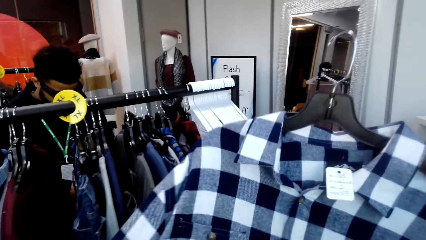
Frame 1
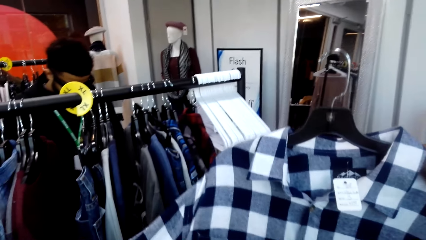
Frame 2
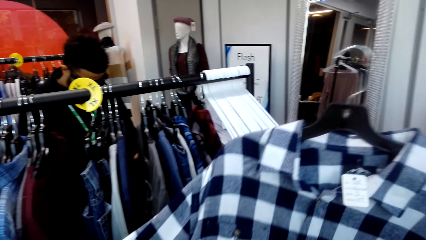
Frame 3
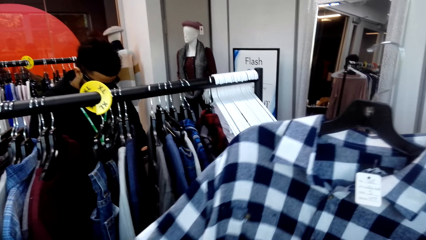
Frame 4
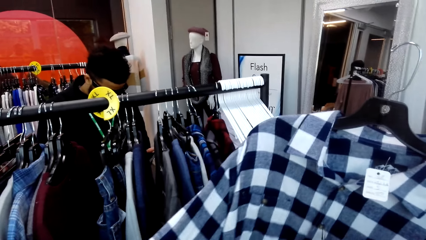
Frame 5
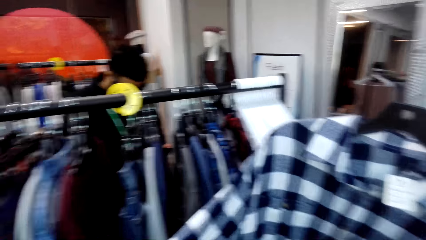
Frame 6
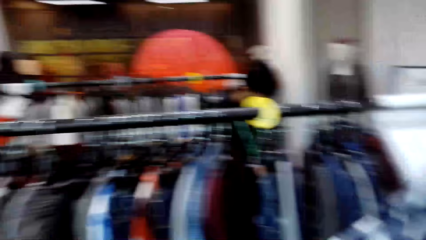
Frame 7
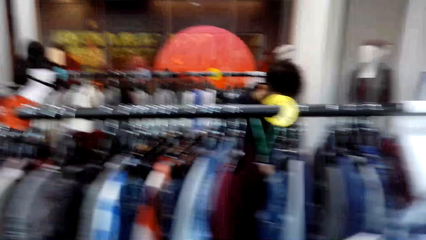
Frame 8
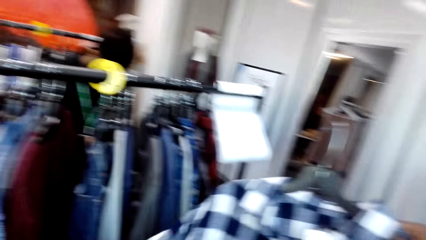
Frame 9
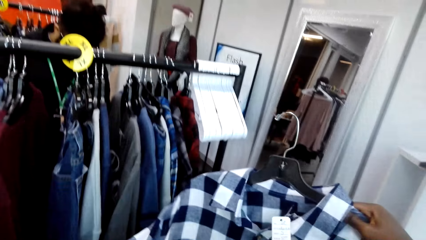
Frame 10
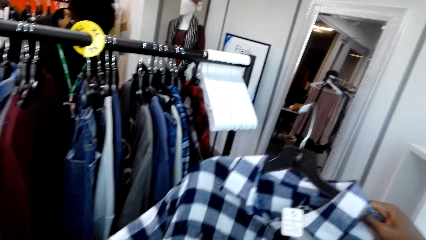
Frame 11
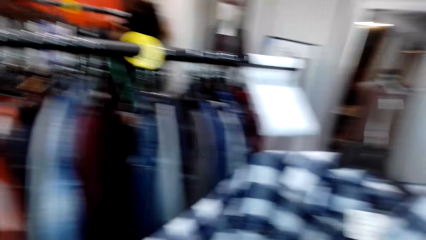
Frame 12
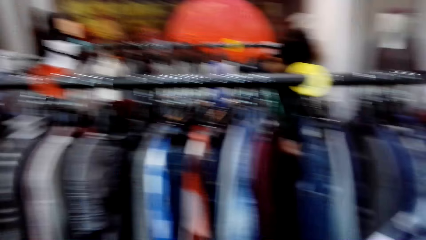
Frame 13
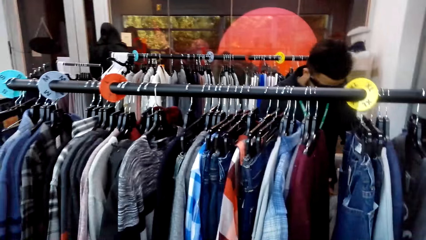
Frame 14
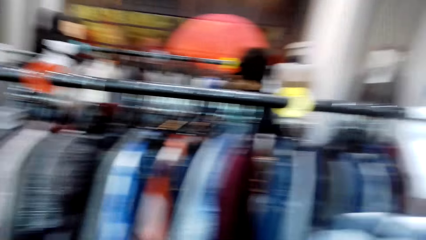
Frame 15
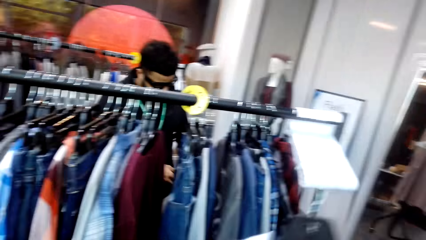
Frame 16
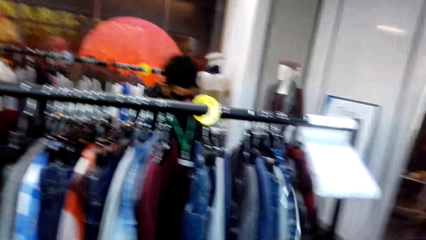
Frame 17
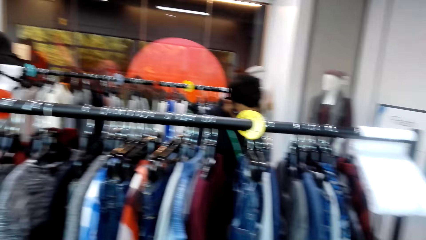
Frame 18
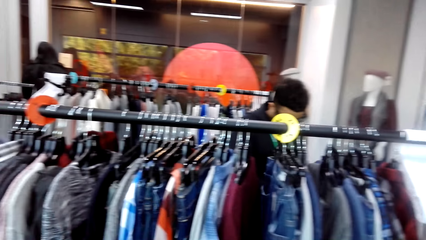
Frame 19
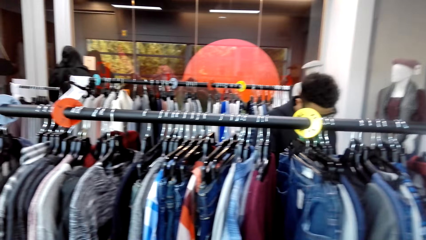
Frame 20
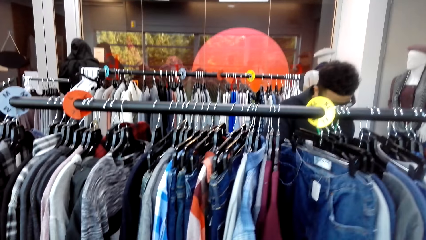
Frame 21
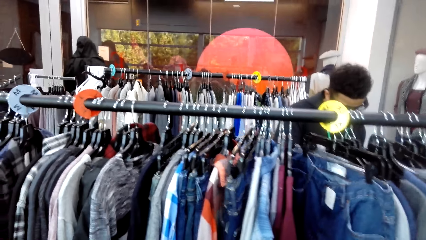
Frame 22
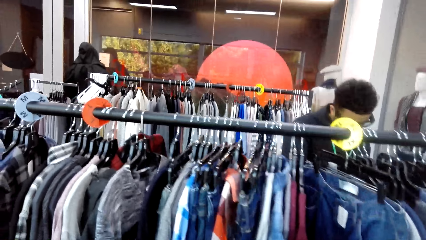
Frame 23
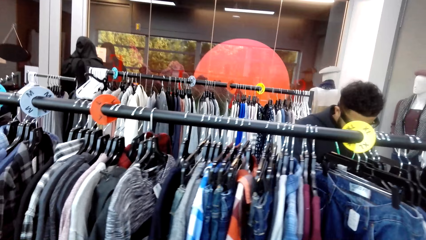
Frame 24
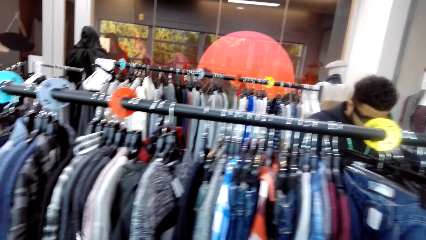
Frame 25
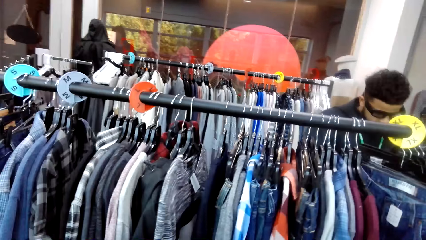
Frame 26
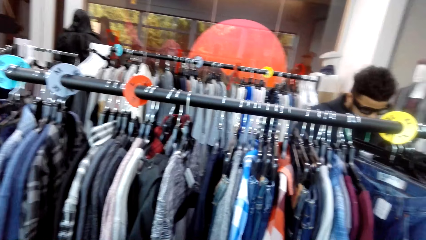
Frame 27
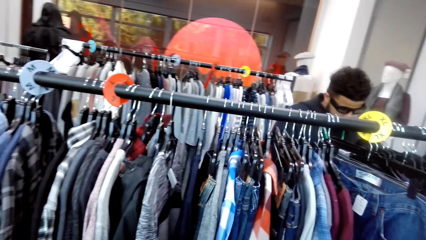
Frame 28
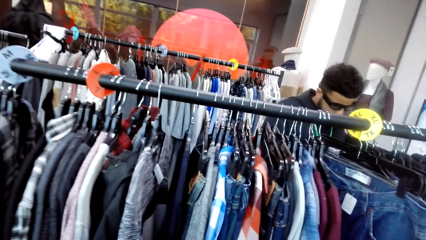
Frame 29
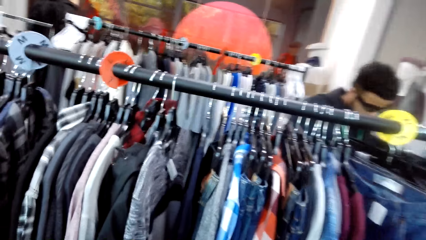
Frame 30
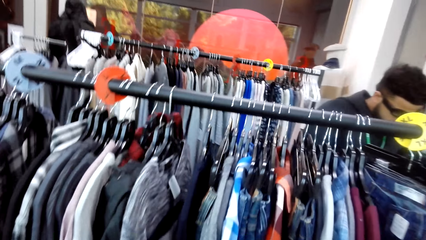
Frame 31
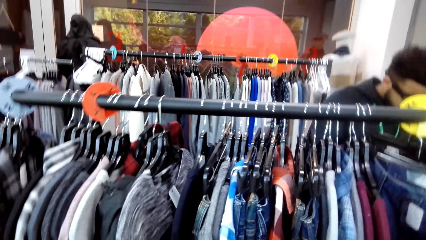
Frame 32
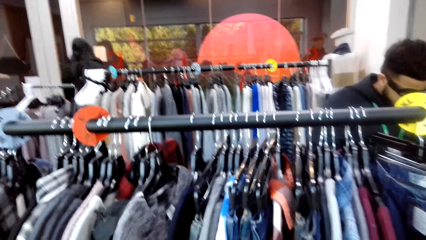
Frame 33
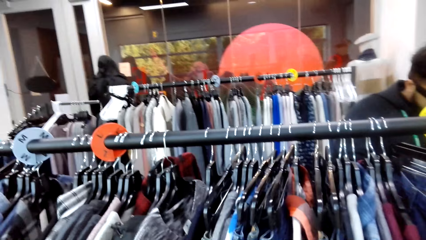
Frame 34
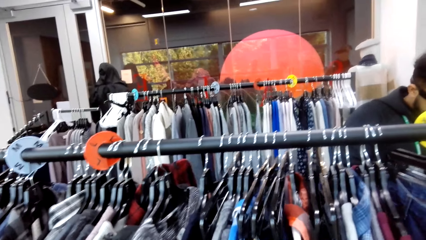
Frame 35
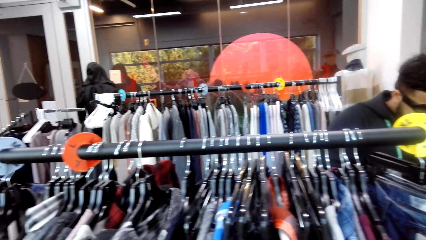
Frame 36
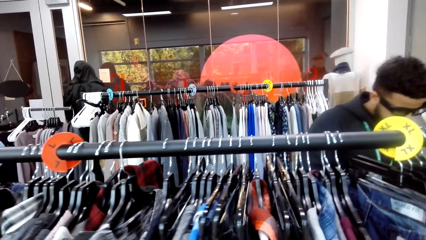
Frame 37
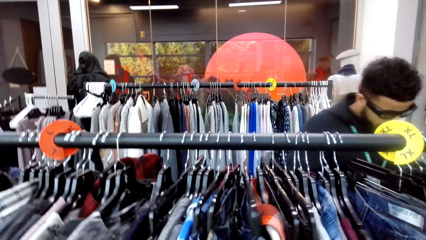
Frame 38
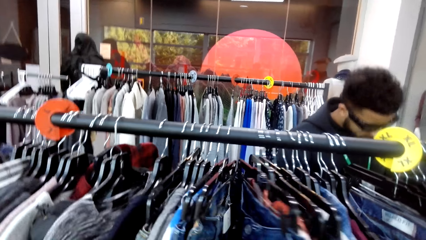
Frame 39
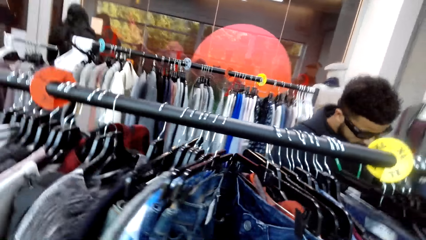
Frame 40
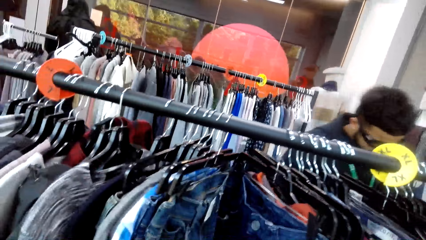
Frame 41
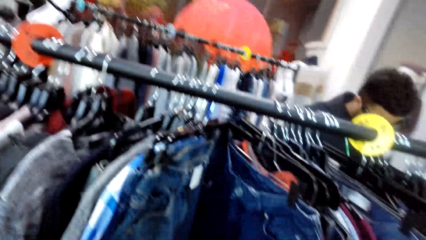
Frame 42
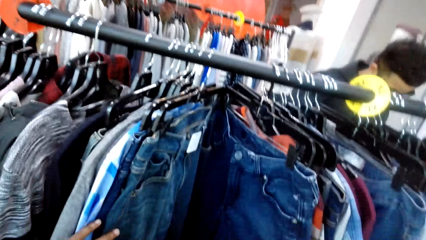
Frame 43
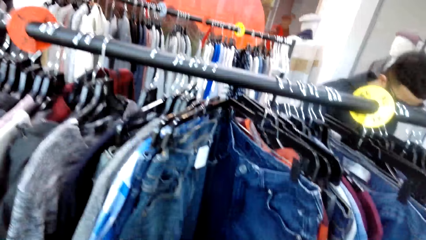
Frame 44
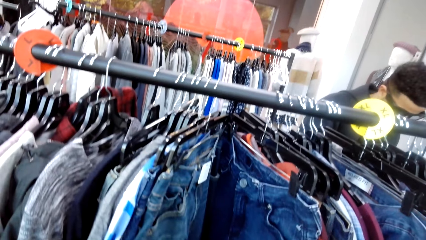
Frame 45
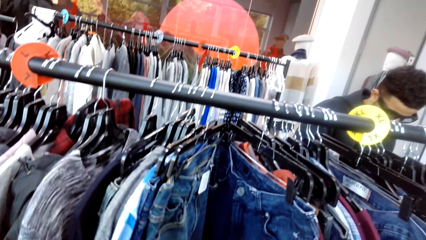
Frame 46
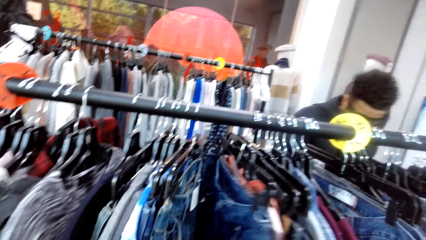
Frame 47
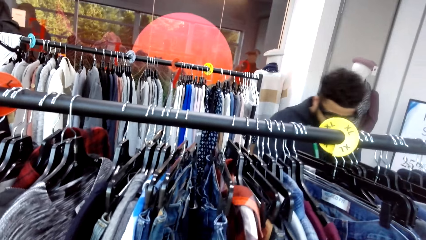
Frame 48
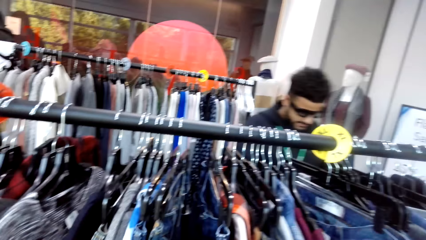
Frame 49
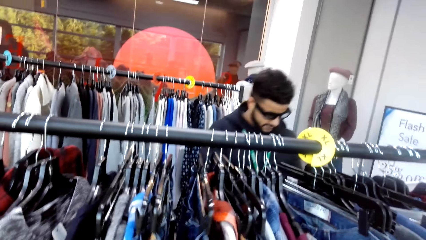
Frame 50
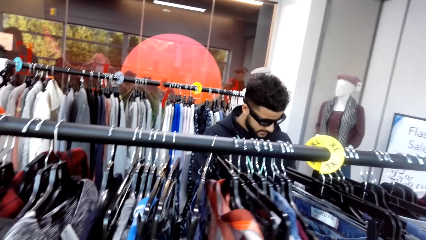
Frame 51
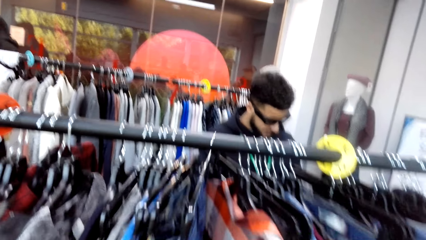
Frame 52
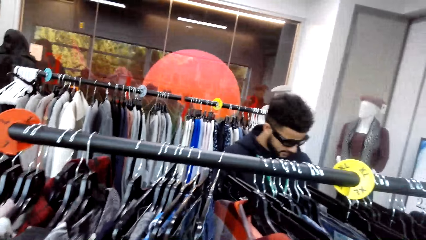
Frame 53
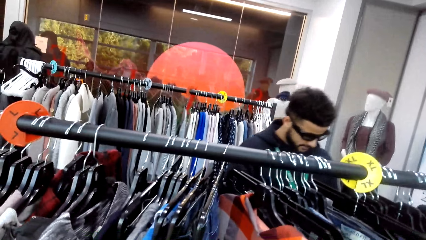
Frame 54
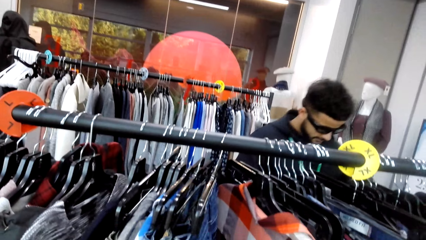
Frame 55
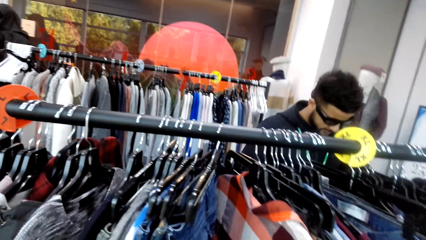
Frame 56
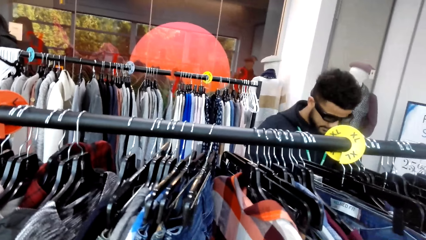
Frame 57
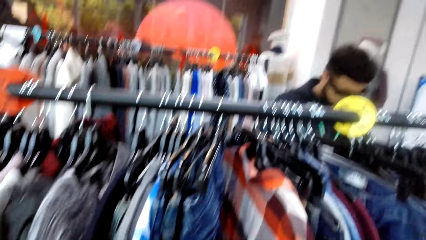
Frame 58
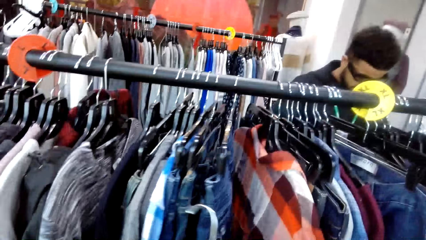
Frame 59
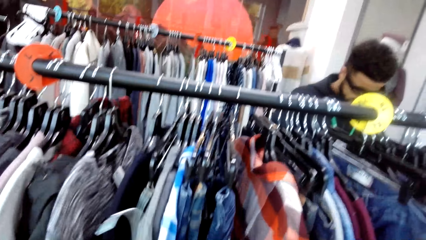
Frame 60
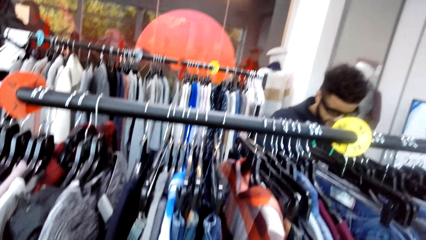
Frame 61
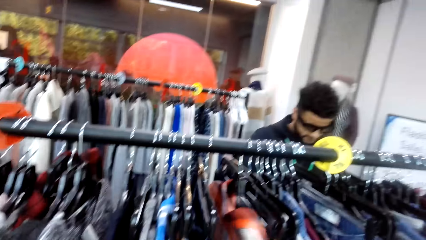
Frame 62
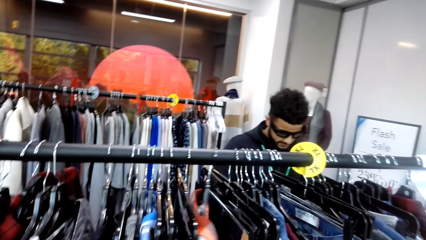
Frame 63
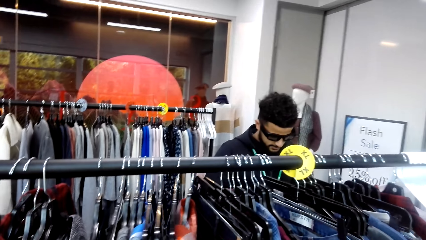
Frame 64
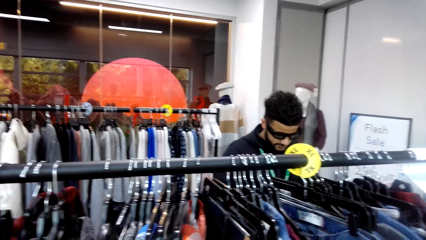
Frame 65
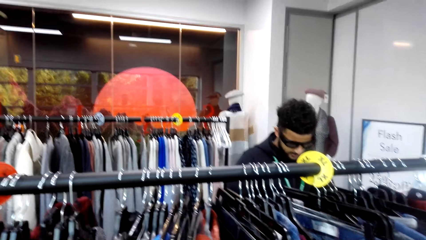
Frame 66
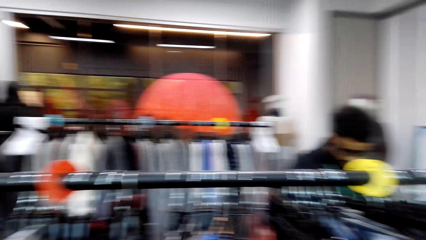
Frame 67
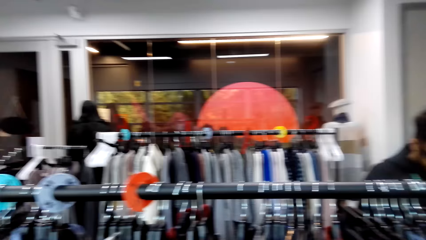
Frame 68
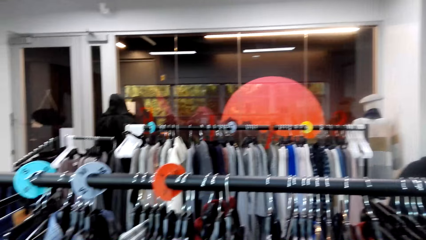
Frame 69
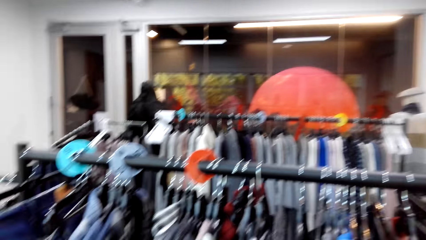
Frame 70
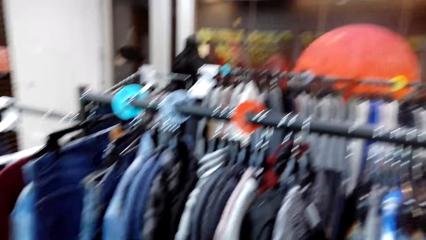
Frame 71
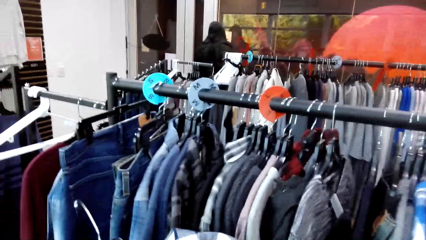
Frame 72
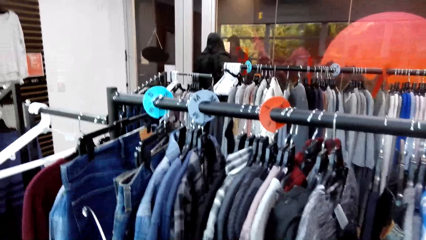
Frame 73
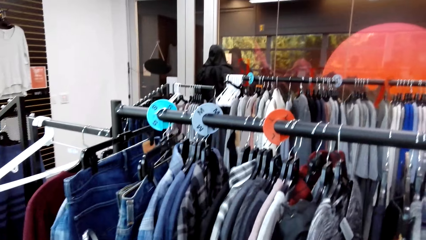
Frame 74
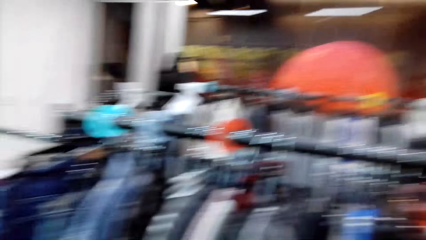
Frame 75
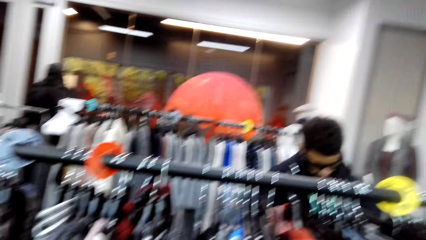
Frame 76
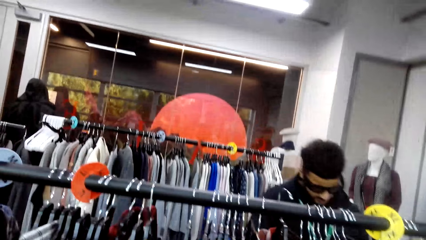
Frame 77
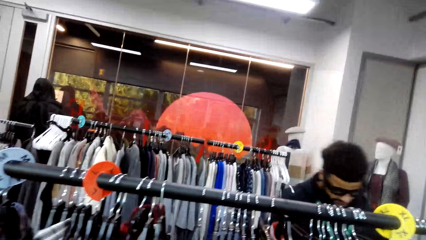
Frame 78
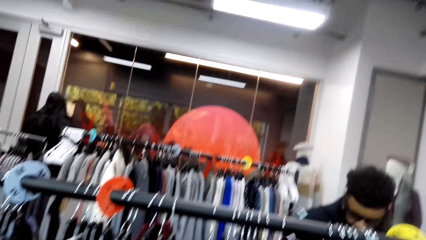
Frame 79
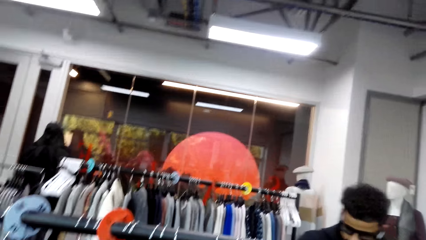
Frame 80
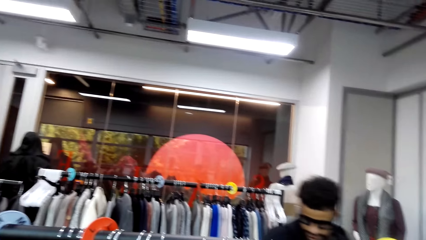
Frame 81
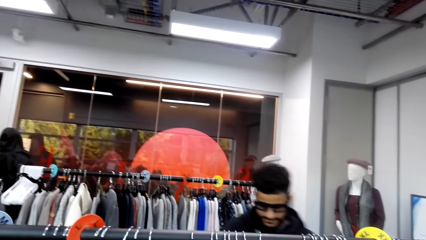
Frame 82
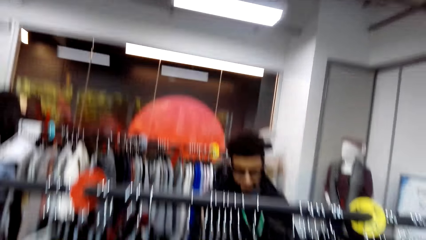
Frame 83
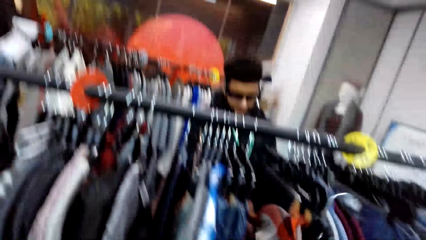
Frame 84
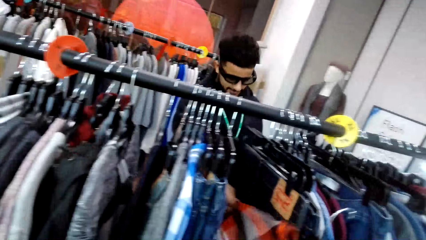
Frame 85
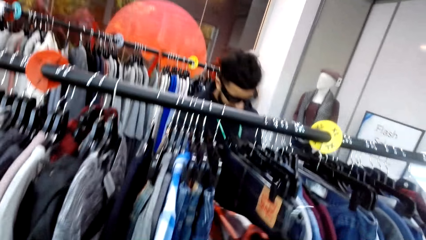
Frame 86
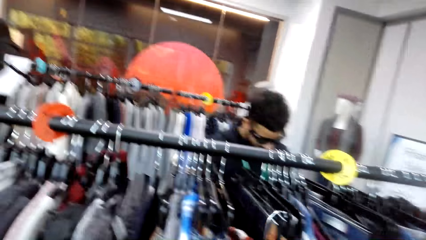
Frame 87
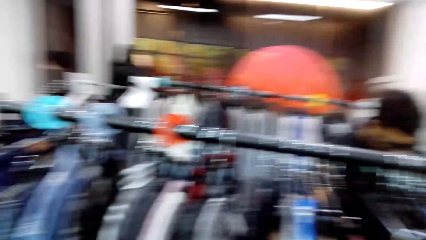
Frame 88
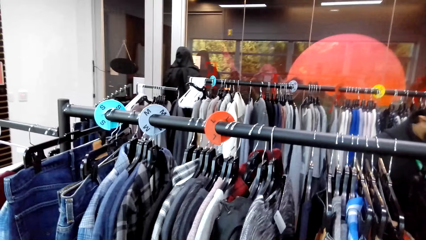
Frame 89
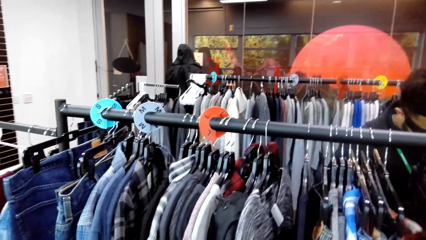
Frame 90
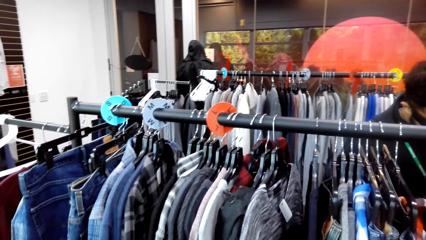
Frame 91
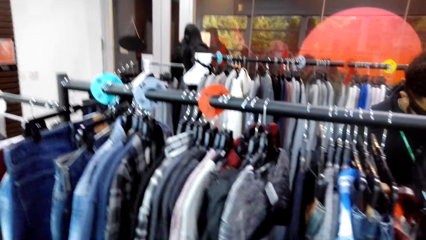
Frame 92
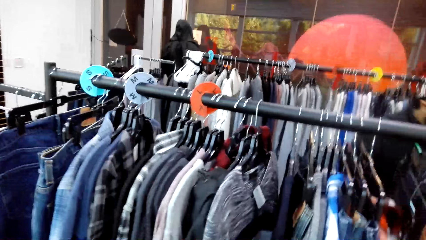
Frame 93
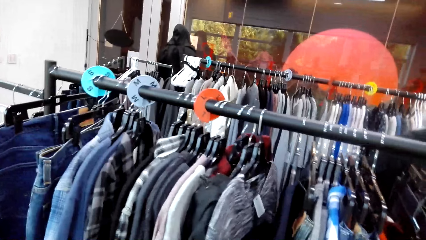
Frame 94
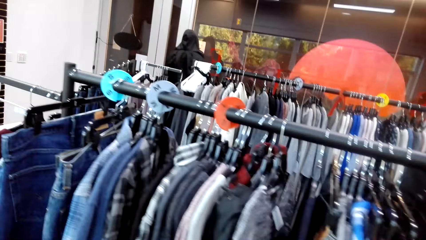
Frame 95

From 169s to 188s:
The camera wearer holds a cloth. They inspect a shirt. They look around the shop. They move around the stand. They touch clothes on the stand and move clothes for a better view. They hold the cloth. A man touches clothes on the stand. The camera wearer looks around the shop. The man pulls out a hanged cloth.
